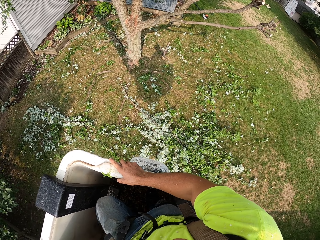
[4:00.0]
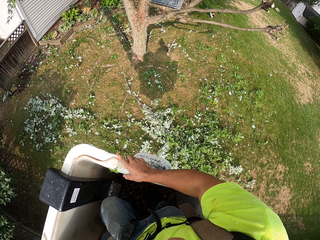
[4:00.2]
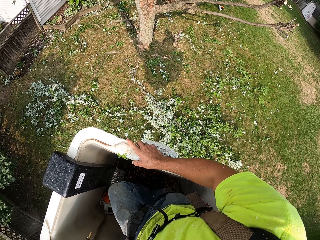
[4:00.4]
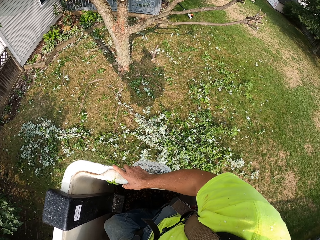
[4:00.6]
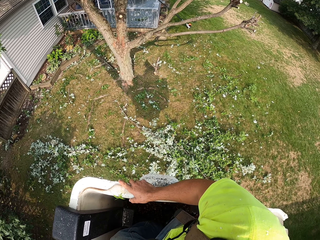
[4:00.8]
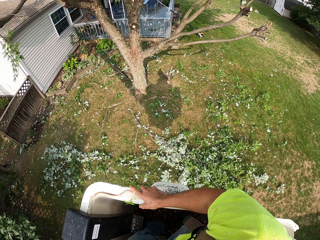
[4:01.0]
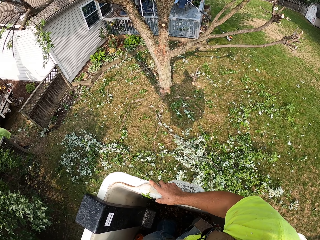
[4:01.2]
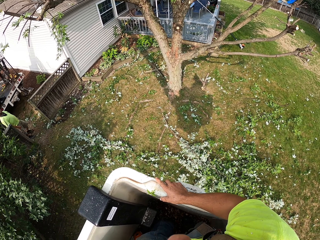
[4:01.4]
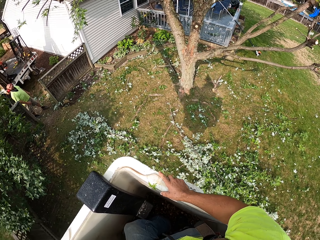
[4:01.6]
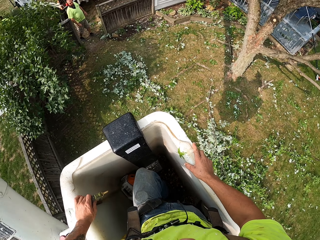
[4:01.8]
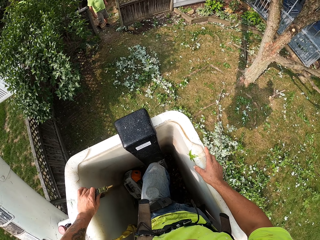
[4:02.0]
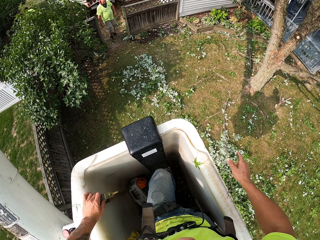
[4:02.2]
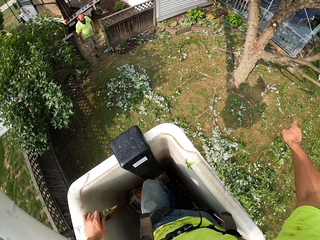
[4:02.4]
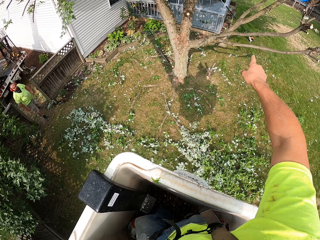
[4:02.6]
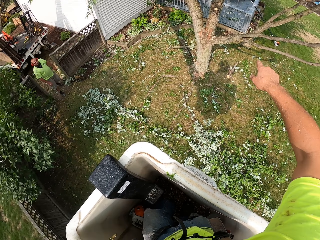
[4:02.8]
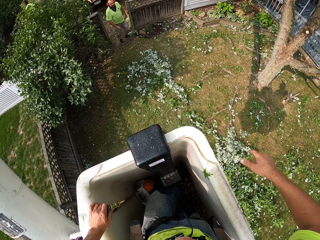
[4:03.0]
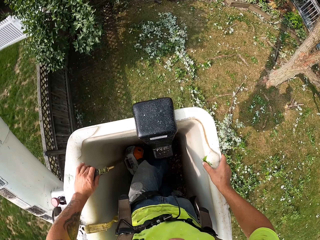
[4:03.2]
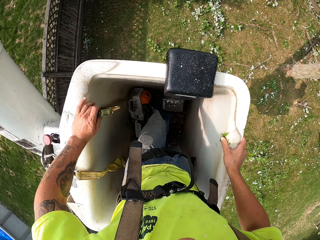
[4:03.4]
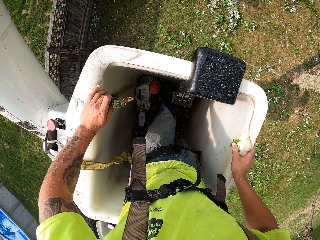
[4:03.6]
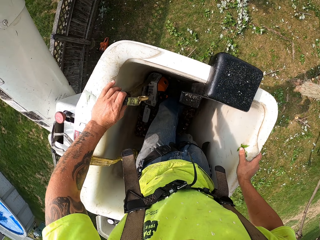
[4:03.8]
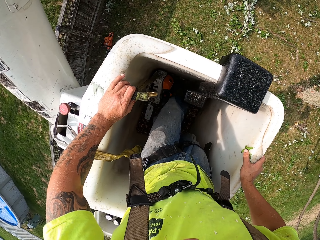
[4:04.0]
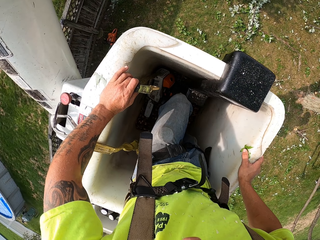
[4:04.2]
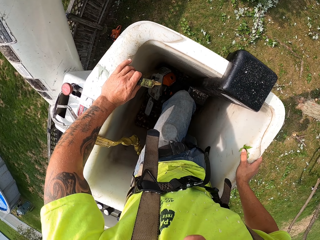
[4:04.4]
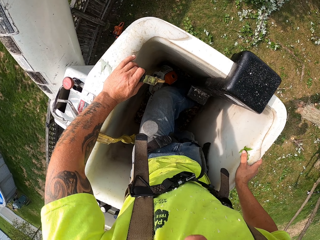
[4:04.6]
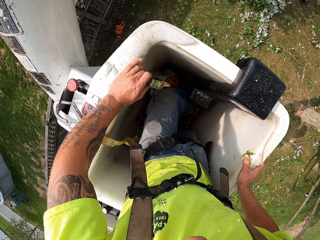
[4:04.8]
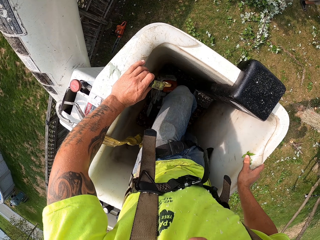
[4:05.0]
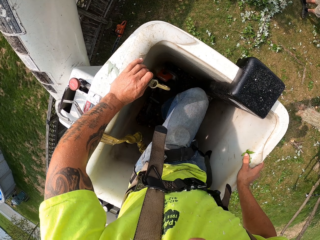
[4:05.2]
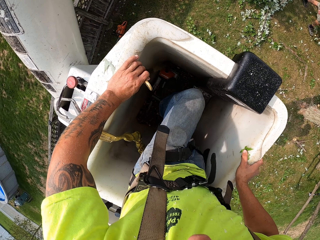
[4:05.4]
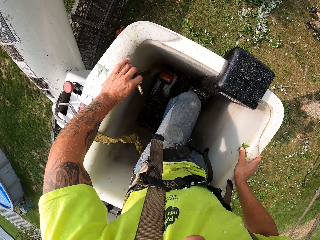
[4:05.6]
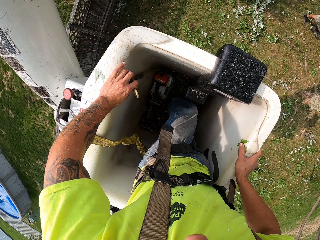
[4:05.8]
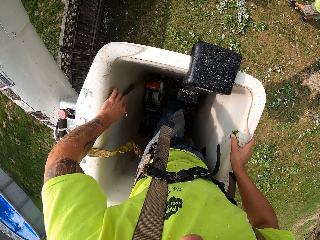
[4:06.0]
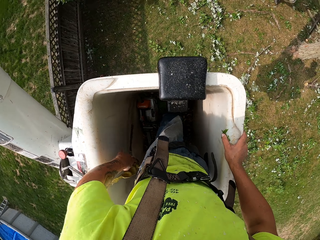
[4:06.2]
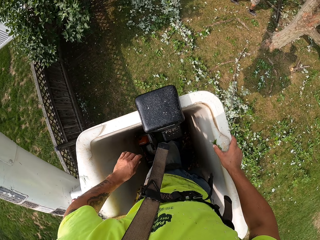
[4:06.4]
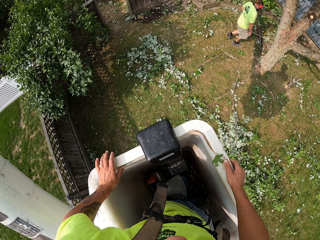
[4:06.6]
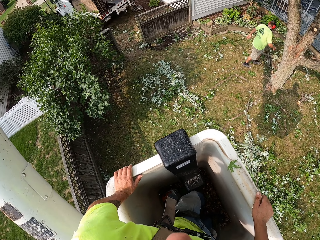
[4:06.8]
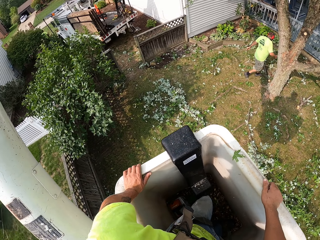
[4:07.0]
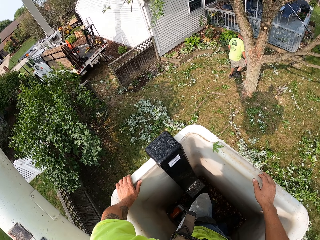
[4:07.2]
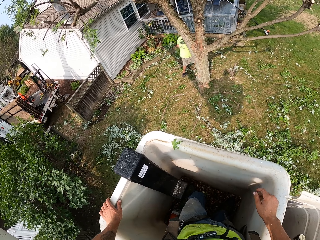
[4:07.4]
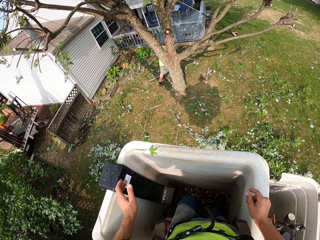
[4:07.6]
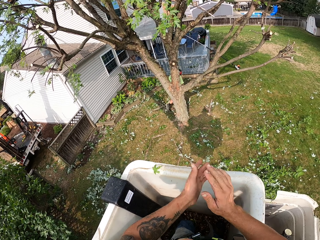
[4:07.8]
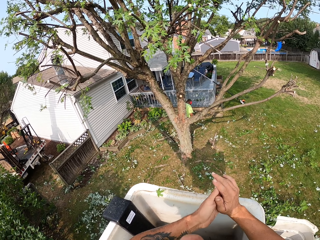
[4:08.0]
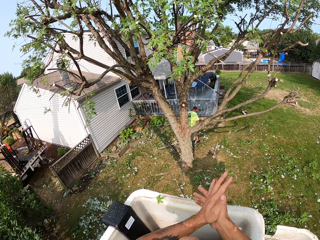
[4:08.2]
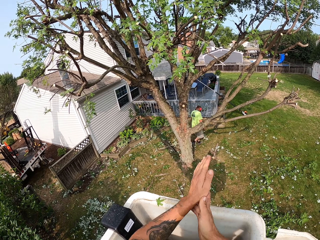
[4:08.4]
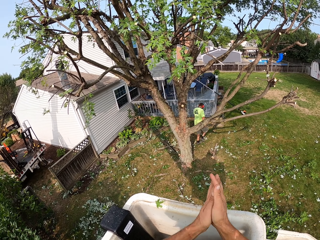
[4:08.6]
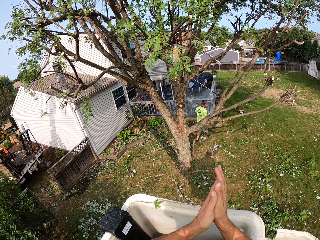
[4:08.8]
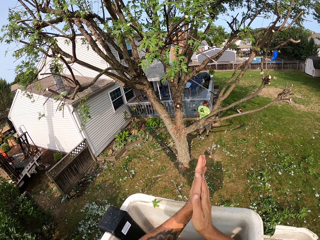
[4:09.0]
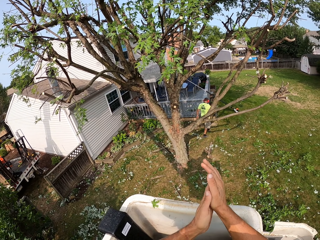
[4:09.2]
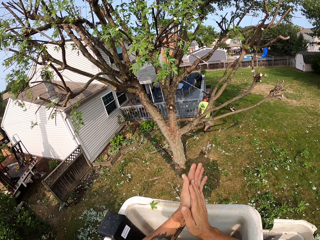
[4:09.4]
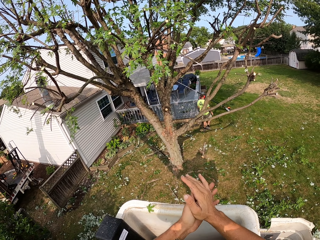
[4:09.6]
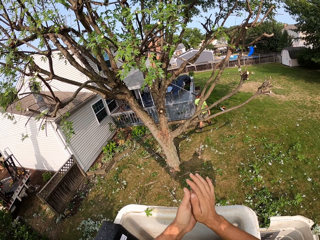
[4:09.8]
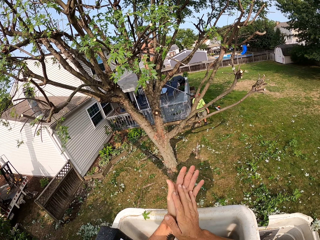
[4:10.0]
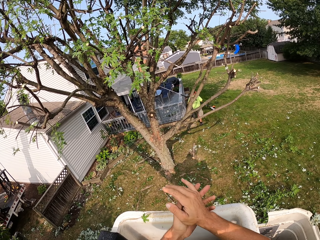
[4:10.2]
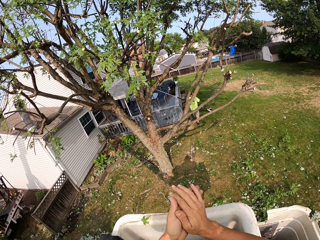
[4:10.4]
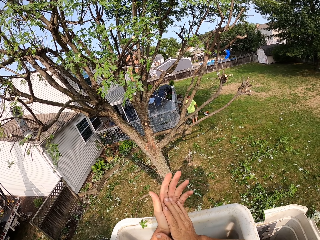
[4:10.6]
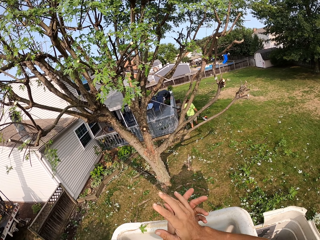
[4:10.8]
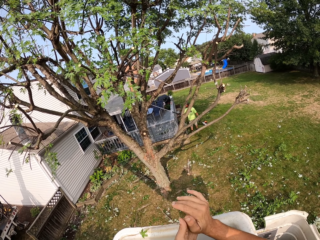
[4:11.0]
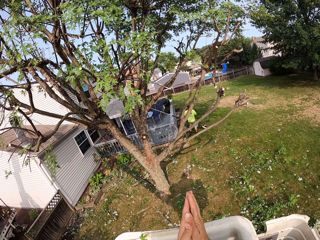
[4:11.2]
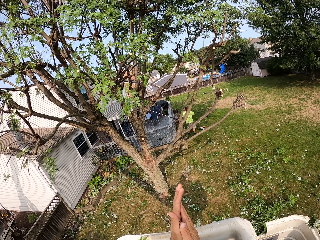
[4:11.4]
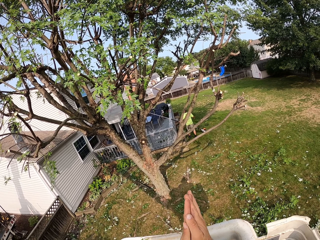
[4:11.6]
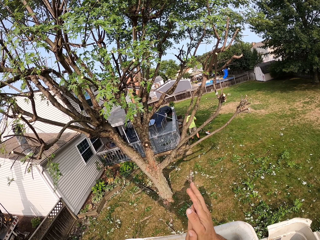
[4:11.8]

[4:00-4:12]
The camera wearer points. He rubs his hands together.

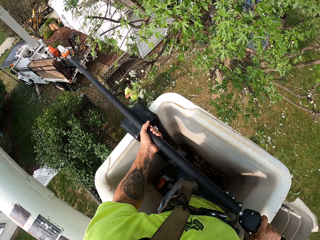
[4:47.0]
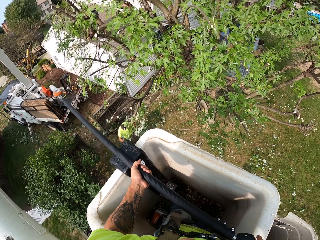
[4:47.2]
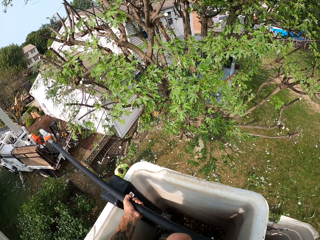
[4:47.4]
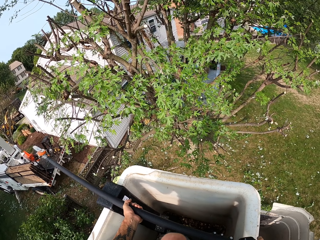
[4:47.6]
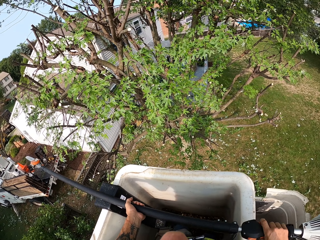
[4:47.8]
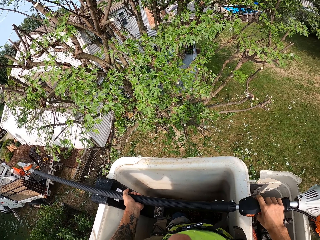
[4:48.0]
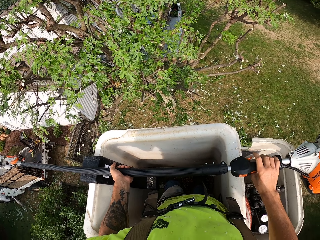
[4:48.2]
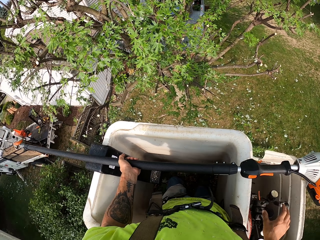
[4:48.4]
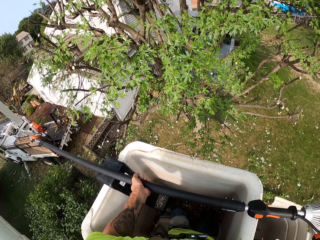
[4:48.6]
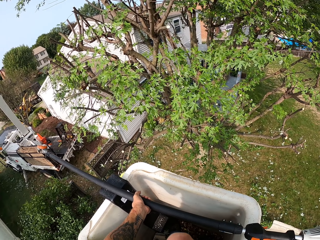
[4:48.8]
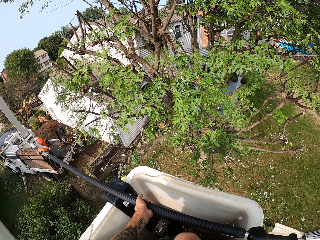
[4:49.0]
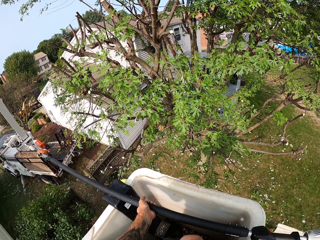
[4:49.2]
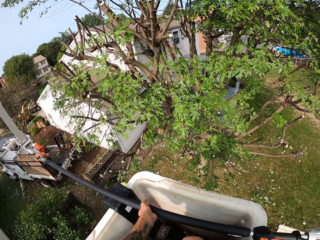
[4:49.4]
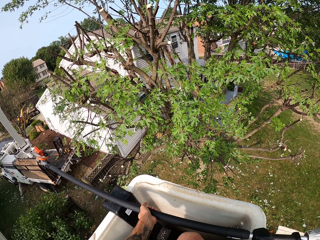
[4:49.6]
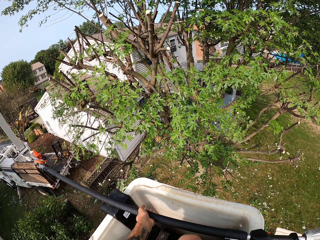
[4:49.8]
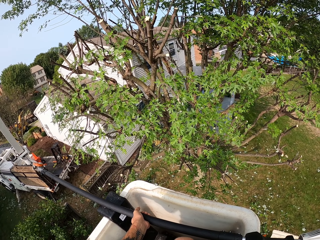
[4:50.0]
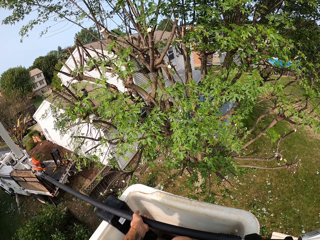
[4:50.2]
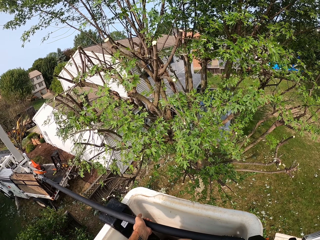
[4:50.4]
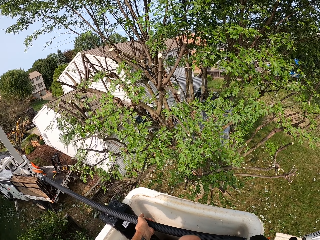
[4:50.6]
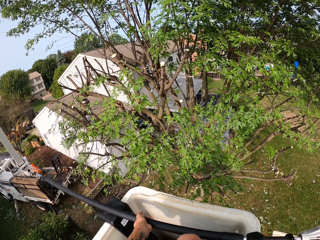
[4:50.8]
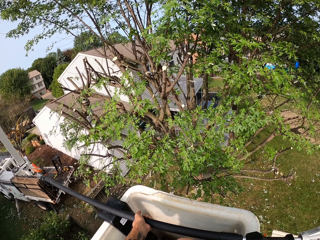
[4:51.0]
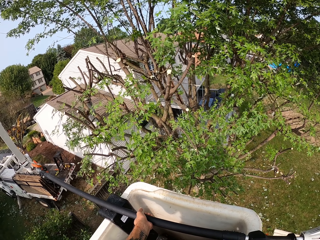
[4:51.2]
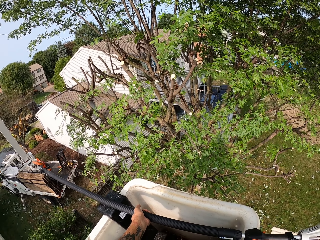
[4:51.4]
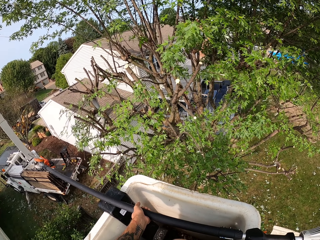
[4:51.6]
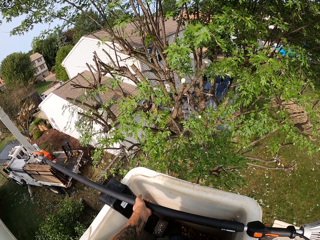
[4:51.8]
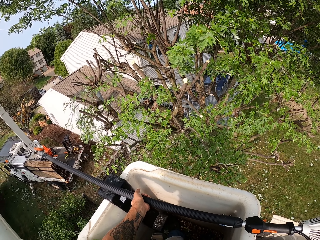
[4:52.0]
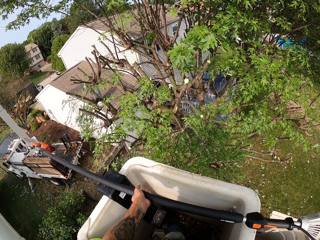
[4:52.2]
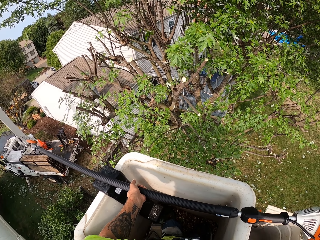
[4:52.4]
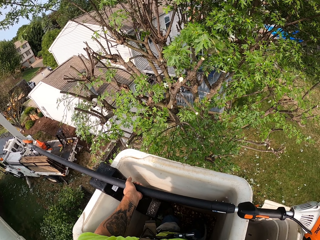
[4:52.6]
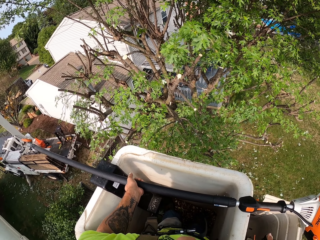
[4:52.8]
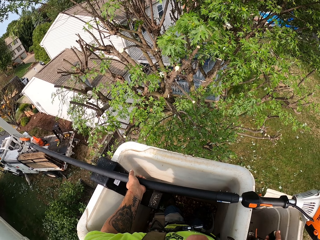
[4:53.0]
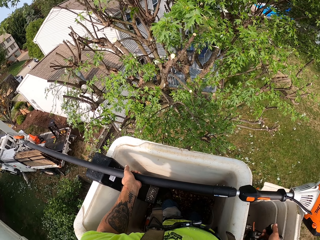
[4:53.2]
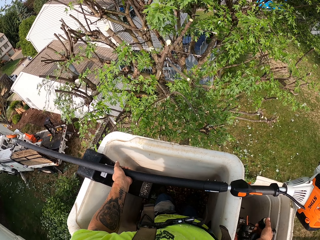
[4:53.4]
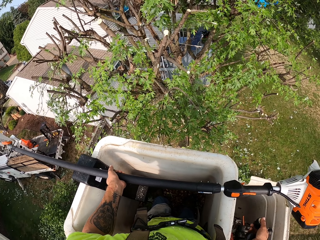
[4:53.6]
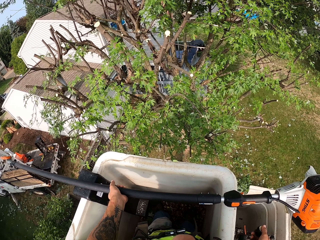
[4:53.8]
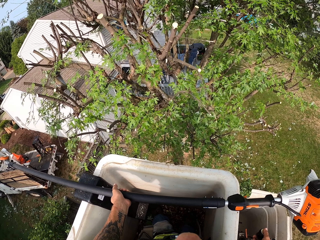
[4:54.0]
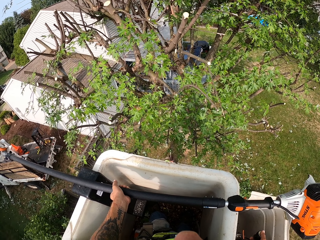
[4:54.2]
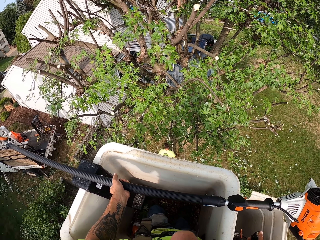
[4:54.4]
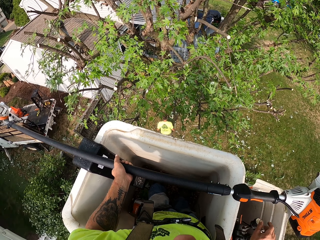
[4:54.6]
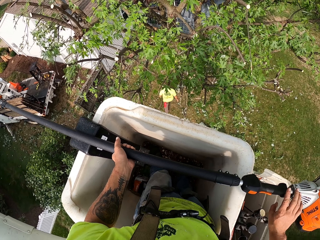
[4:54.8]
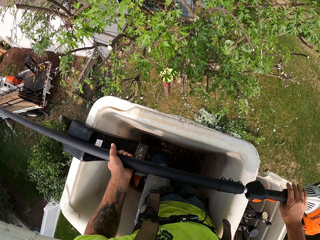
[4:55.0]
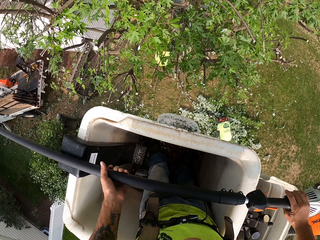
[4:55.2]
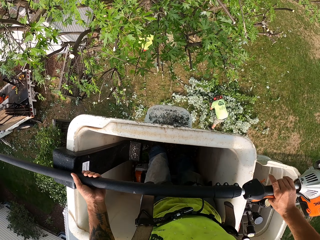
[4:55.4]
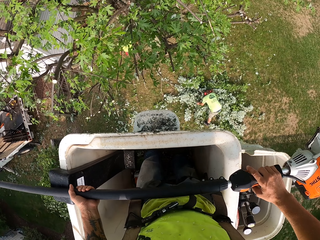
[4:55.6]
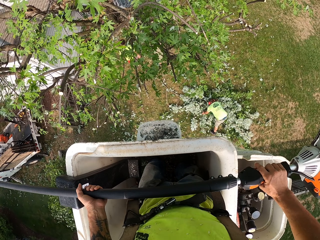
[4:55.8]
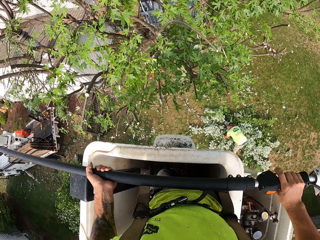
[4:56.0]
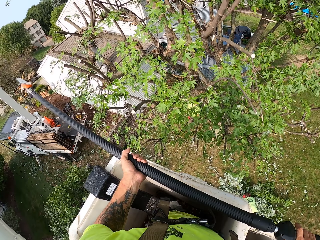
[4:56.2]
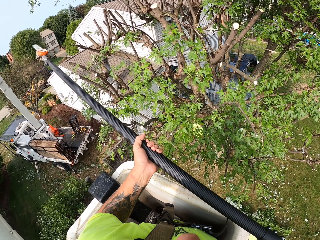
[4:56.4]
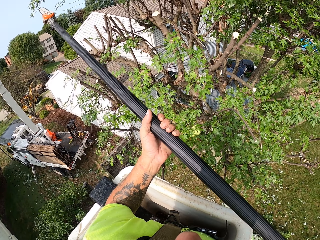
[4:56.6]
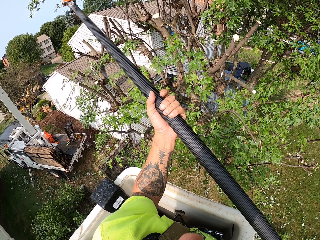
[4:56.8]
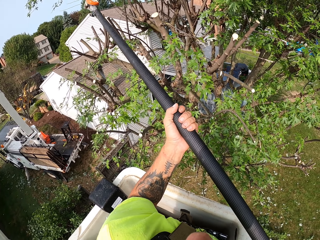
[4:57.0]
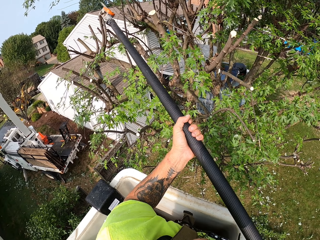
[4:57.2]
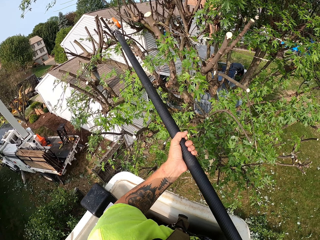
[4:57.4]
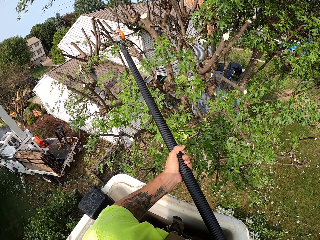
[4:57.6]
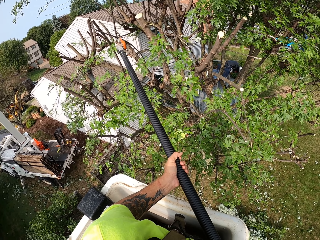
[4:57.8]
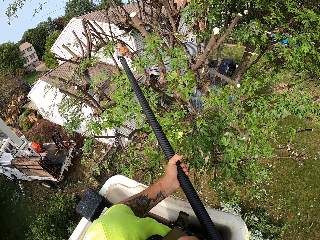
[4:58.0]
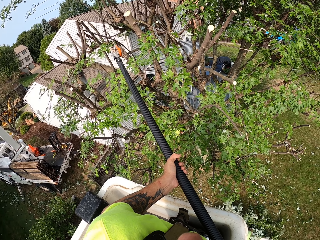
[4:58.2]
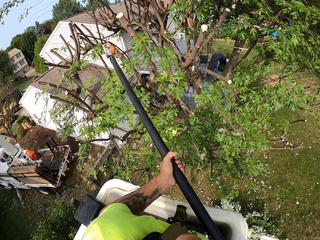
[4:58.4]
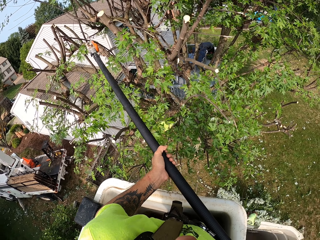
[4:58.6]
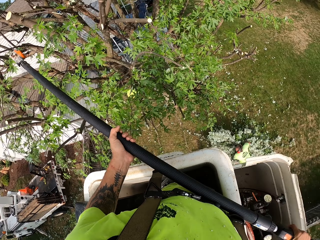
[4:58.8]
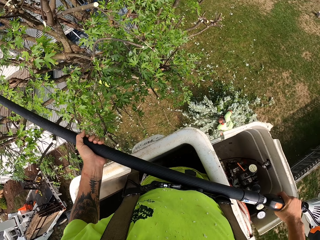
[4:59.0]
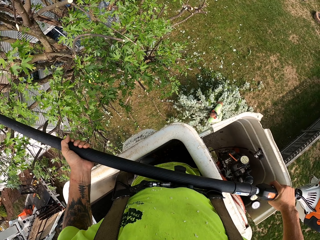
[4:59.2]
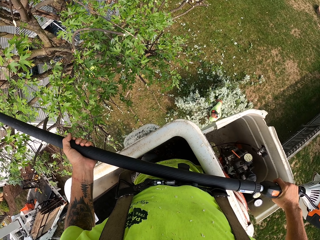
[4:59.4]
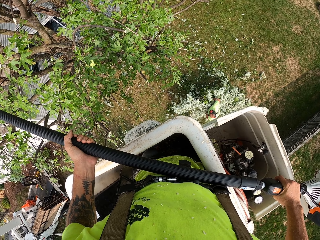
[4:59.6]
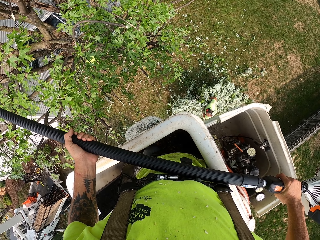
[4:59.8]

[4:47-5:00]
The camera wearer looks around. He operates the crane with the gear in his right hand. He holds the pole saw with both hands. He cuts a tree with the pole saw in both hands.
